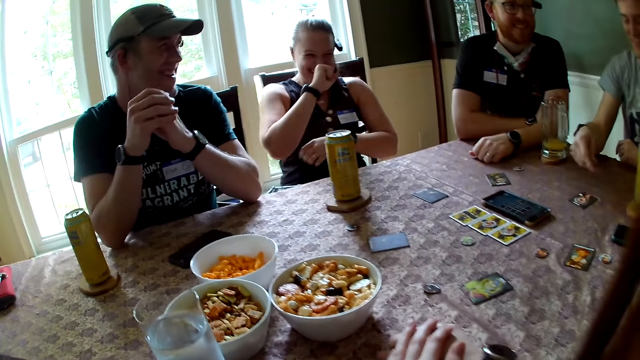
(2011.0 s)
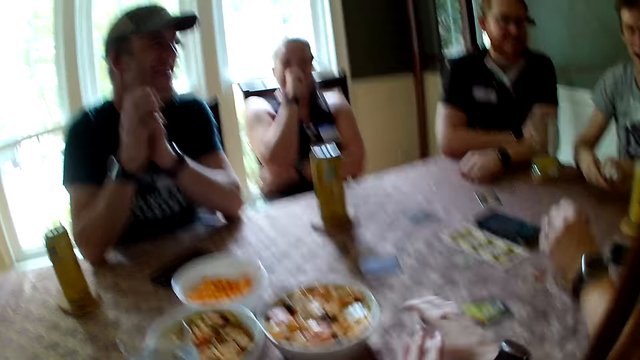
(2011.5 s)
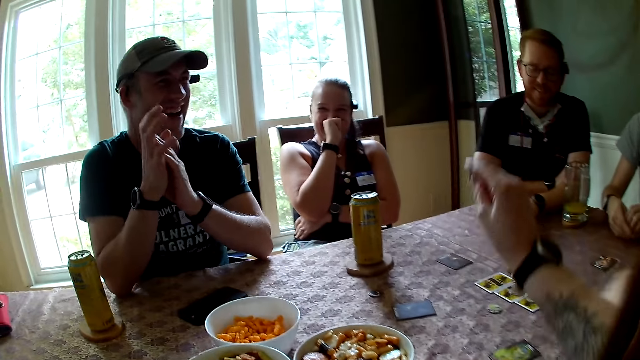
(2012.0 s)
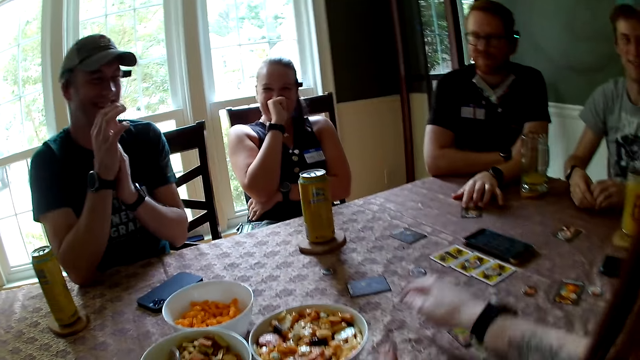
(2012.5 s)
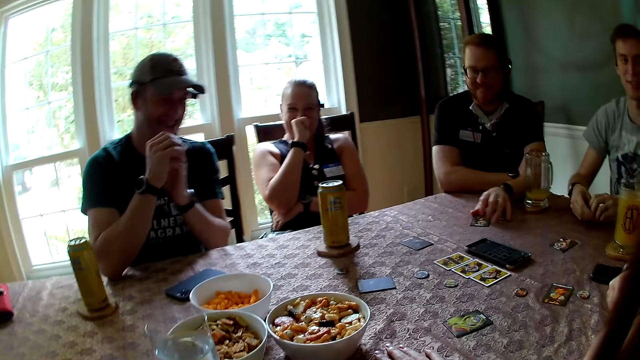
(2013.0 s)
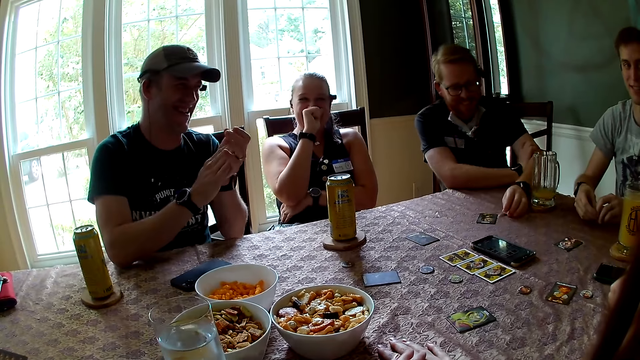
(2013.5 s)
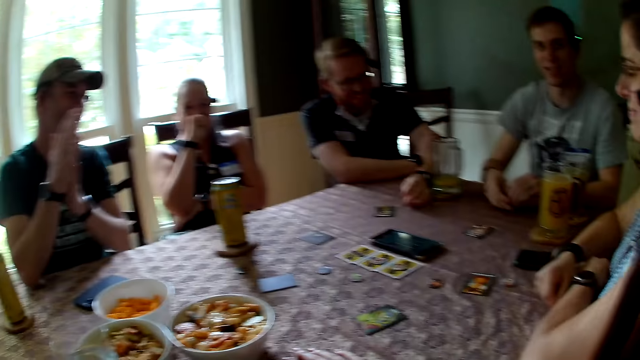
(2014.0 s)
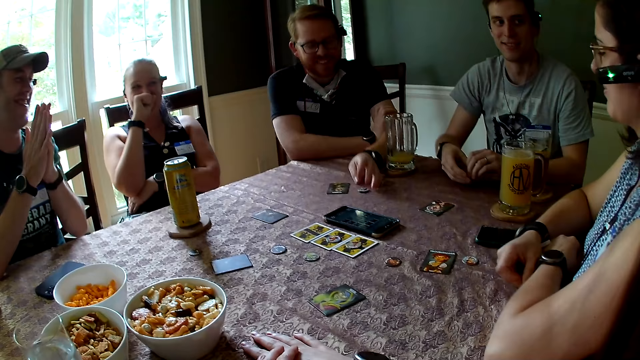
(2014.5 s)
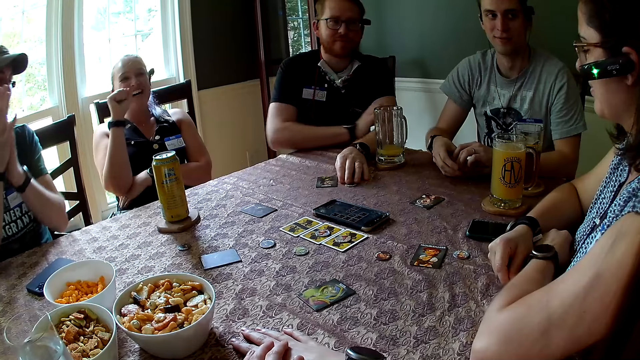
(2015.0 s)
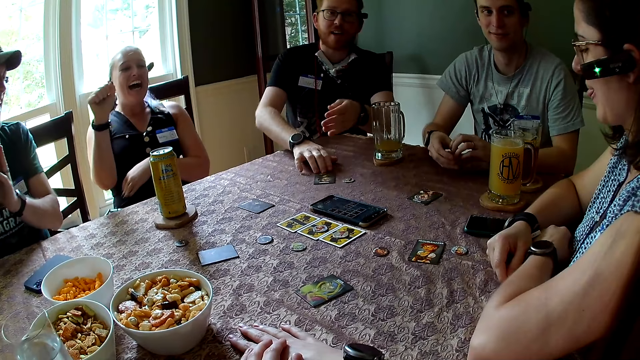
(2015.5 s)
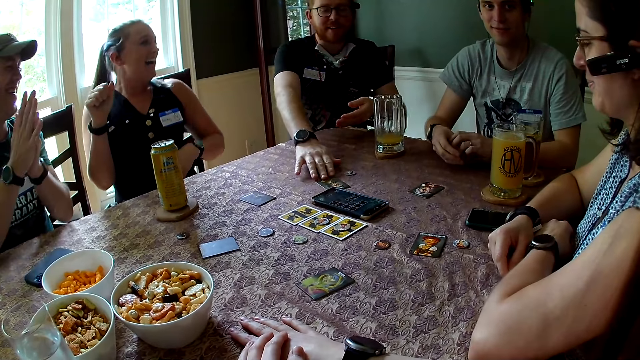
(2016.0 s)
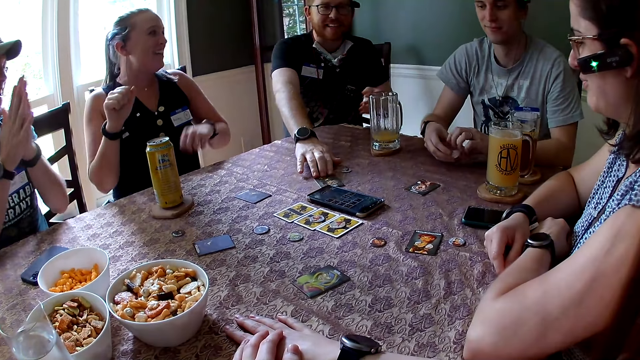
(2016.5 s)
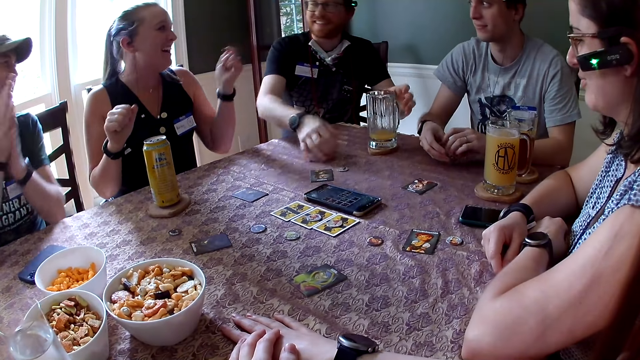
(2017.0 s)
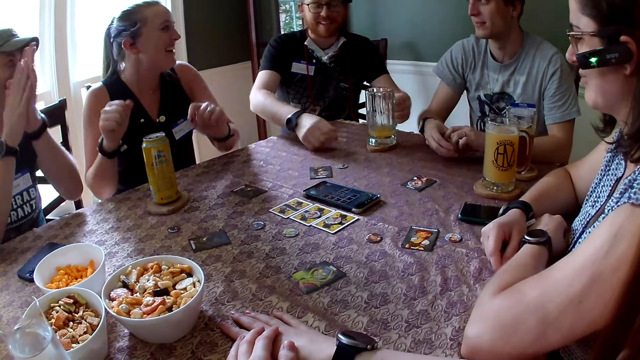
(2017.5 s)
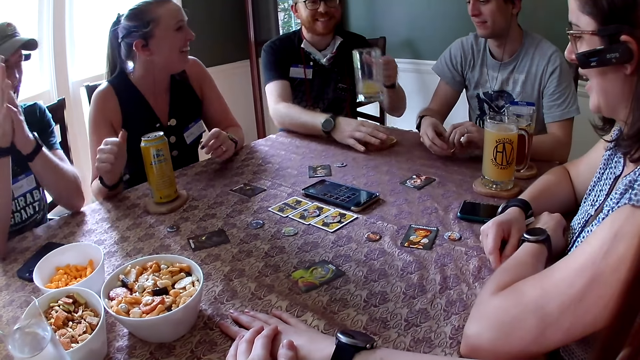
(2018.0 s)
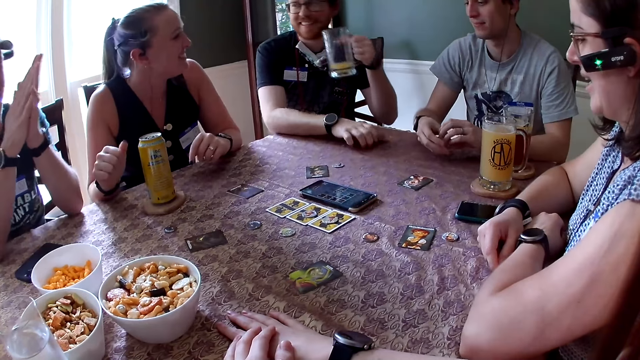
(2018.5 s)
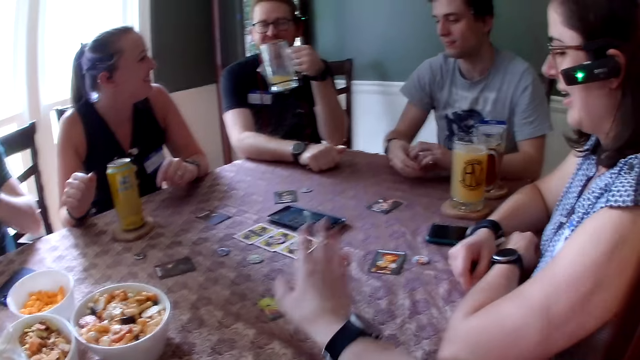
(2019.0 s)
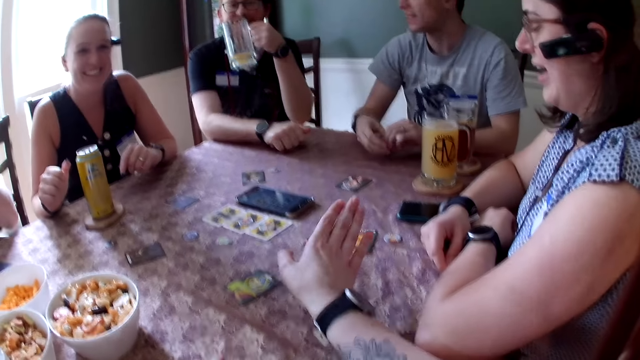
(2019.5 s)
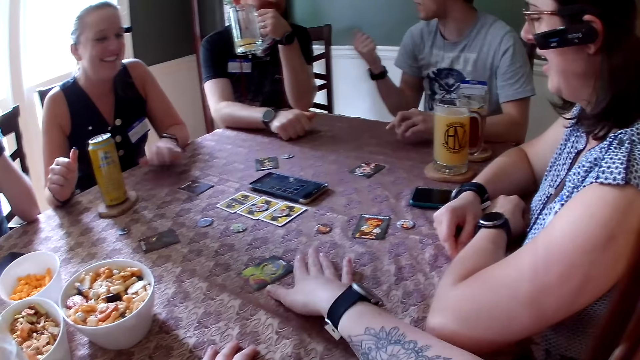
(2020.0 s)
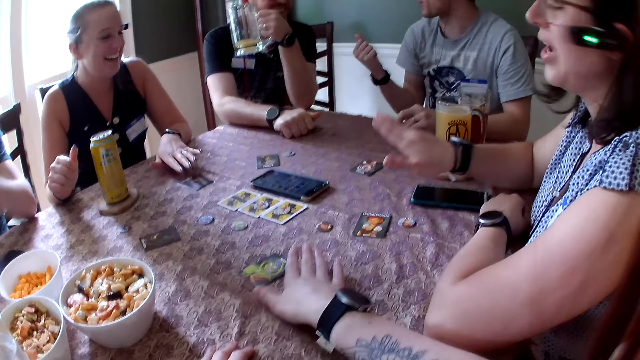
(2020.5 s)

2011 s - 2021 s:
A woman touches her face with her right hand. The camera wearer interacts with everyone in the apartment and picks up the piece from the table with her right hand. She throws the piece on the table with her right hand. A man touches the card on the table with his left hand. The camera wearer drops her right hand on the table. Another man interacts with everyone. A third man claps his hands. The first man picks up the piece from the table with his left hand, drops the piece on the table with his left hand, and moves the card on the table with his right hand. The woman interacts with everyone. The first man takes the glass from the table with his left hand. The third man drops his left hand on the table. The woman drops her left hand on the table. The first man touches the coaster on the table with his right hand. The camera wearer interacts with another woman in the apartment. The first woman touches the card on the table with her left hand. The other woman interacts with the camera wearer in the apartment.

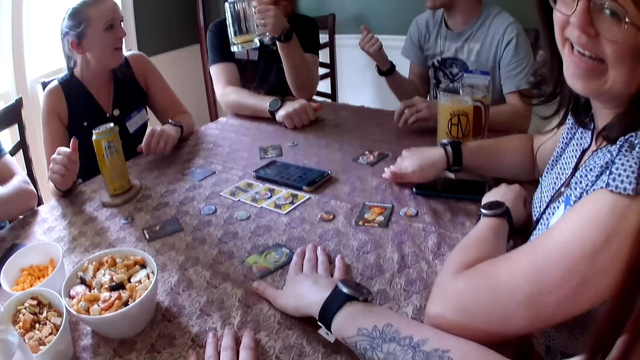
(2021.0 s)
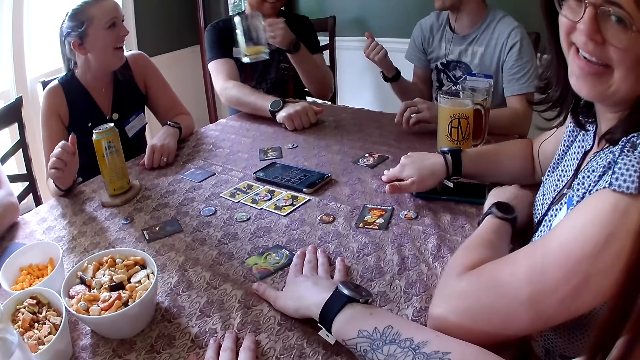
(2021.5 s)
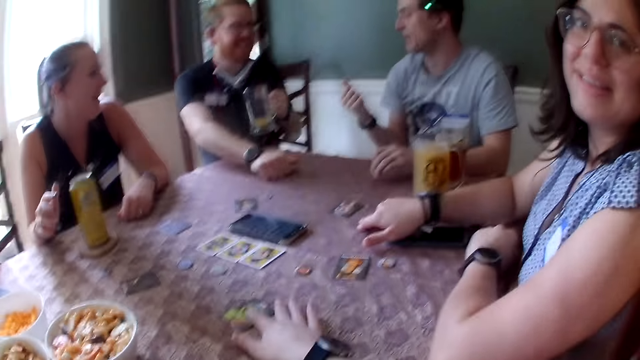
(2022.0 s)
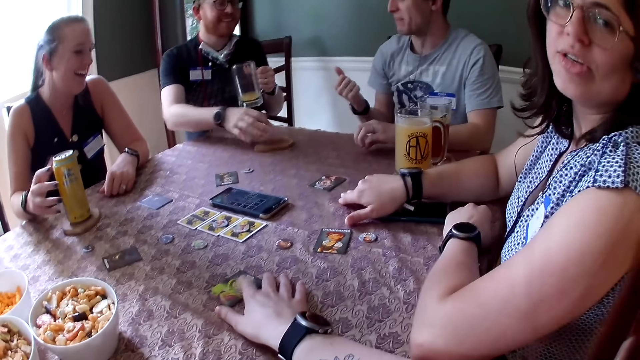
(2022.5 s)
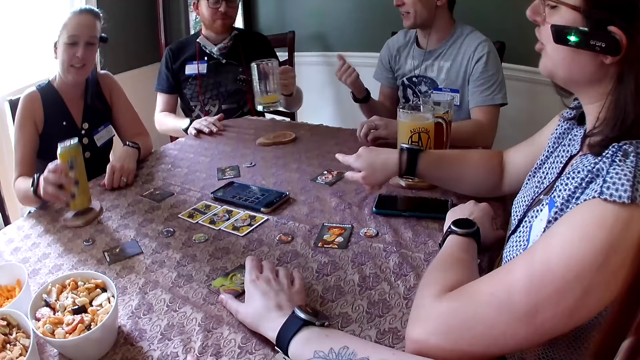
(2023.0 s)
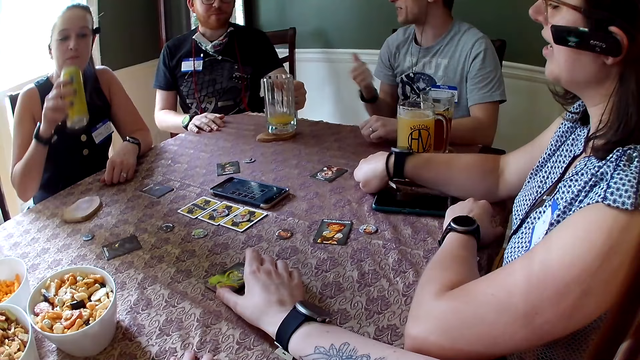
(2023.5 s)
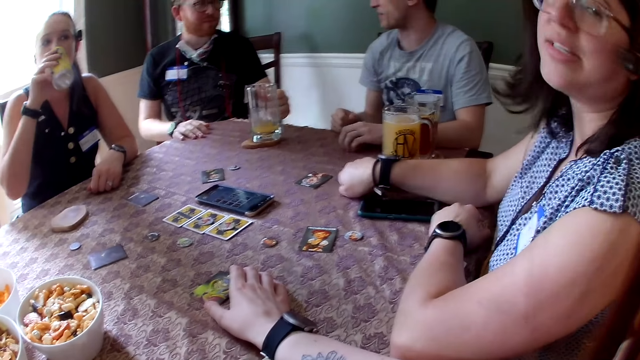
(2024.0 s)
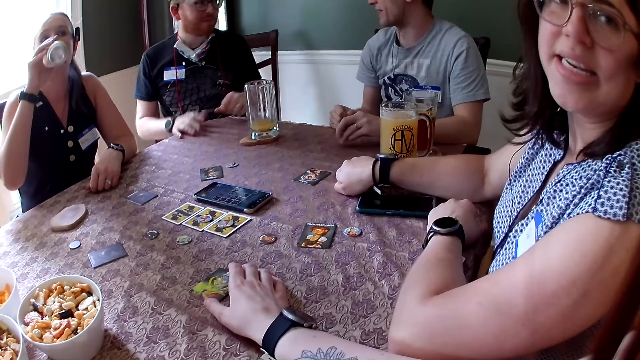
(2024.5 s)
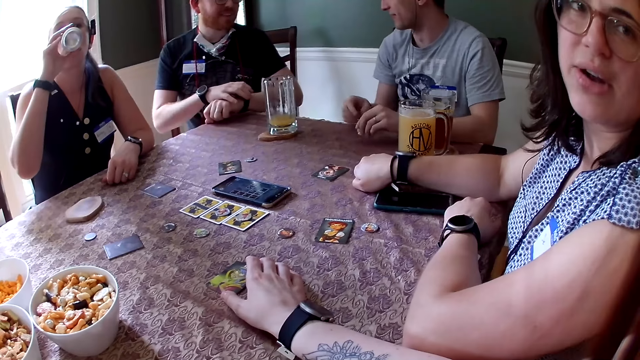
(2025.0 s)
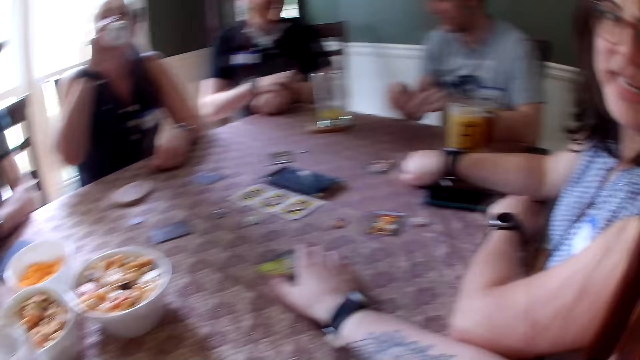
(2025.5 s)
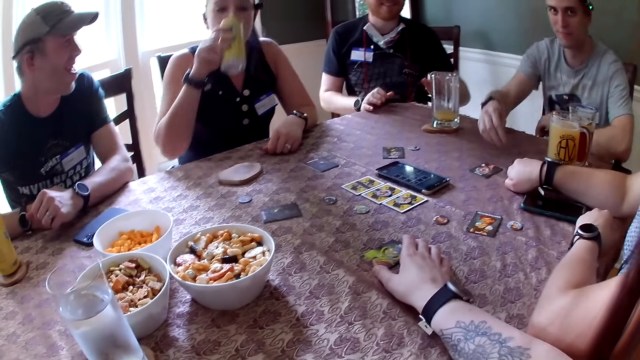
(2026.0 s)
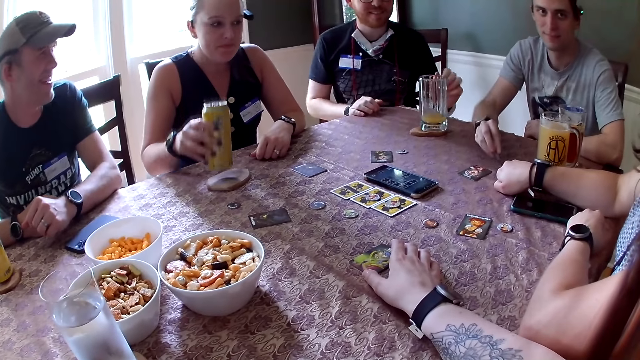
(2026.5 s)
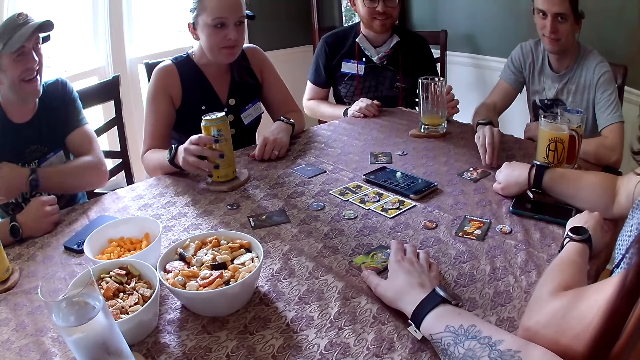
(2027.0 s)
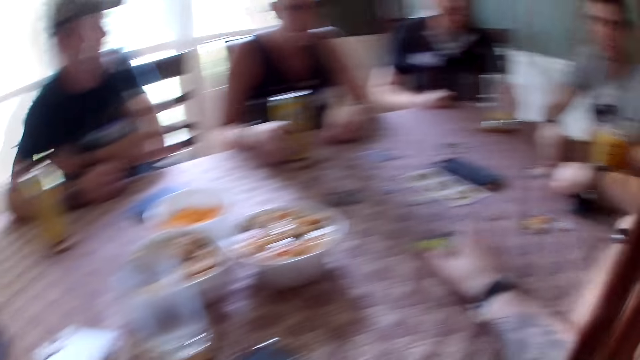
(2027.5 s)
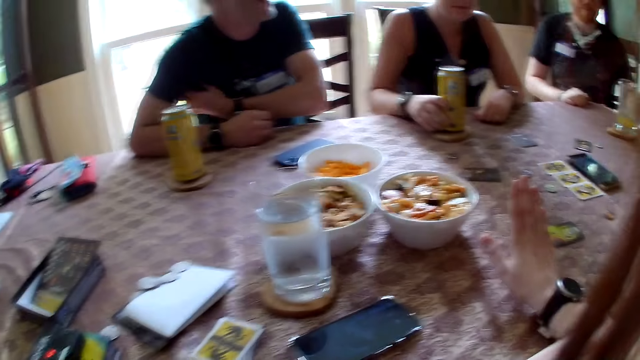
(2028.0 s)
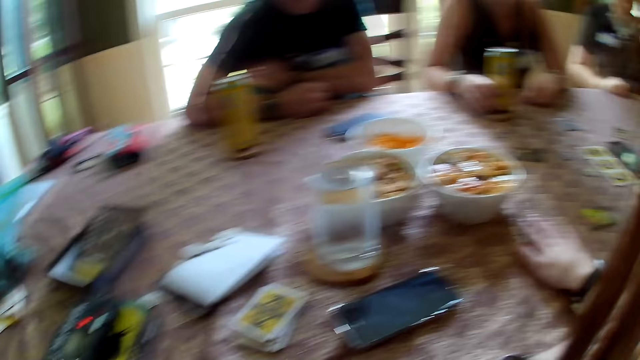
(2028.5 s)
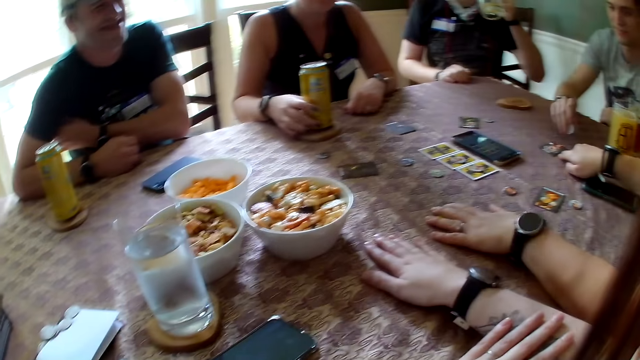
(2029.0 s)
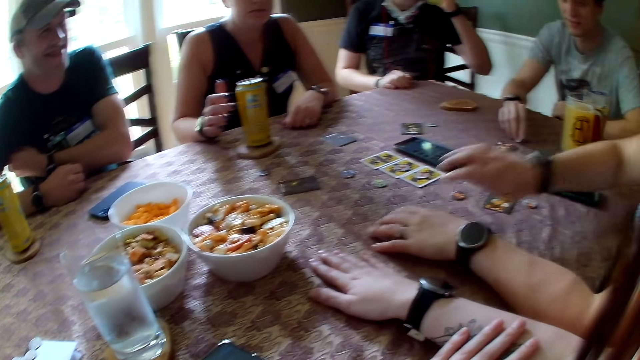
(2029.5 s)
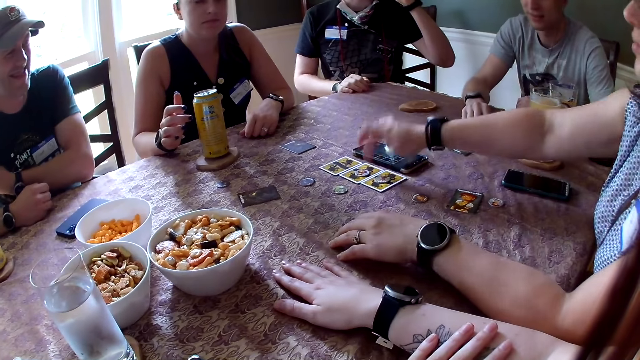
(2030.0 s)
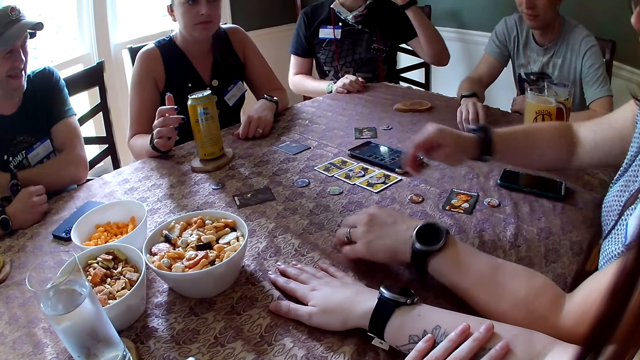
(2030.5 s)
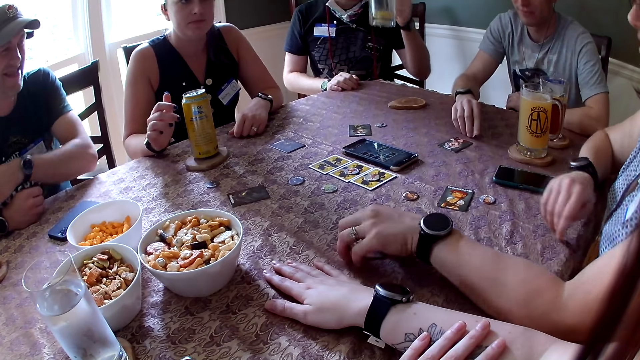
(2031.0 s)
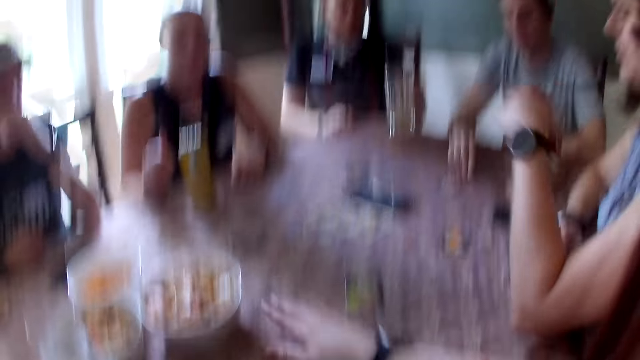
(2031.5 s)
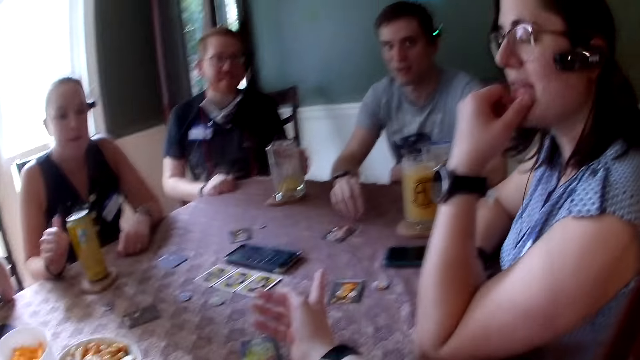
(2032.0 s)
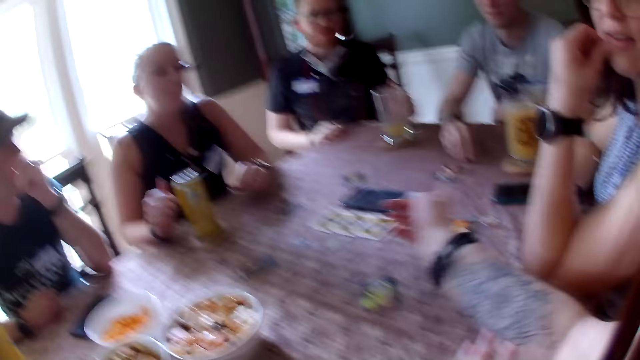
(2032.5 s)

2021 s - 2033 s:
A woman taps the table with her right hand. Another woman drops her left hand on the table. A man drops the coaster on the table with his right hand. The other woman picks up a can from the table with her right hand. The man touches the table with his right hand and drops the glass on the table with his left hand. The first woman taps the table with her right hand. The other woman drinks from the can with her right hand. Another man drops his right hand on the table. The camera wearer talks while holding the card. The first man adjusts the wristwatch on his left hand with his right hand. The other man drops both hands on the table. The first man drops his right hand on the table and picks up the glass from the table with his left hand. The other woman drops the can on the table with her right hand. The camera wearer taps her right hand on the table. The first woman interacts with everyone in the apartment and taps her left hand on the table. The first man drinks from the glass with his left hand. The first woman touches the table with her right hand, taps a card on the table with her right hand, adjusts the card on the table with her left hand and drops her right hand on the table. A third man drops his left hand on the table. The camera wearer interacts with the first woman in the apartment. The first man drops the glass on the table with his left hand.
